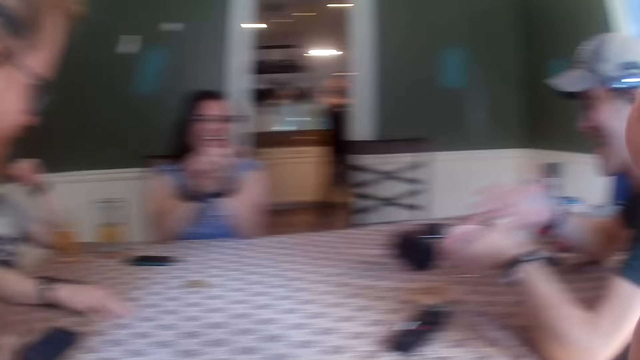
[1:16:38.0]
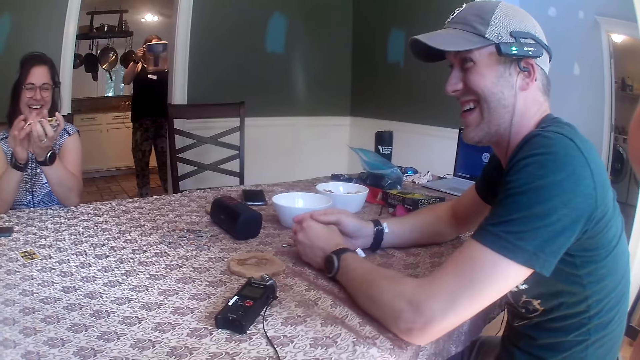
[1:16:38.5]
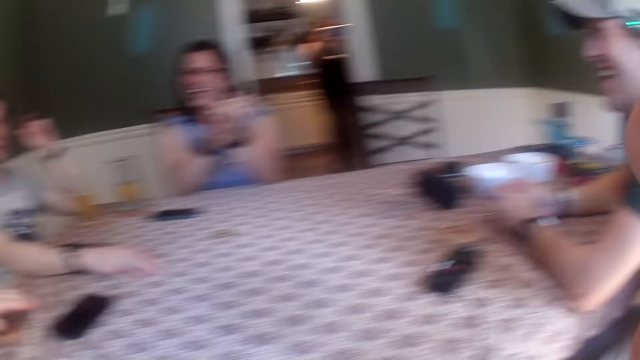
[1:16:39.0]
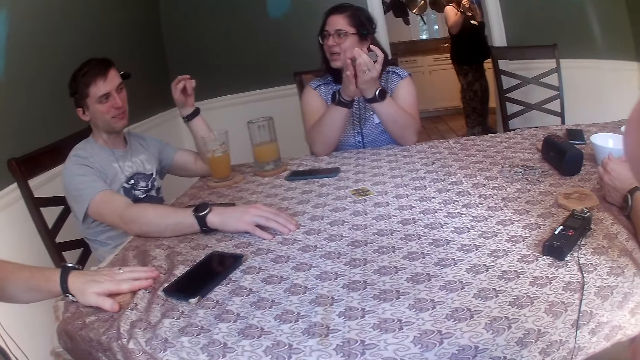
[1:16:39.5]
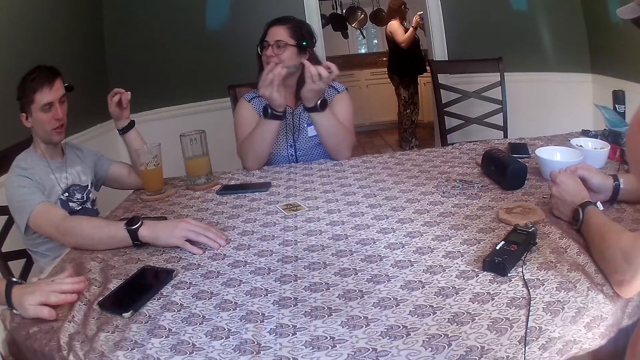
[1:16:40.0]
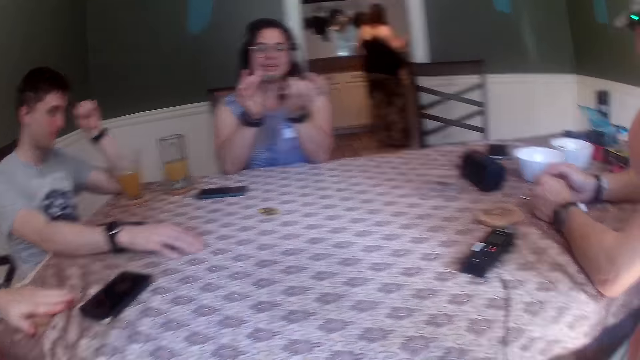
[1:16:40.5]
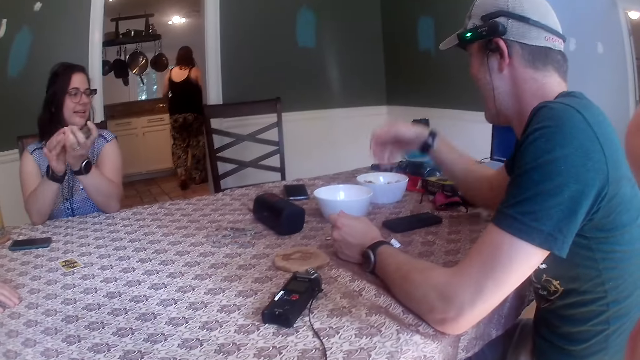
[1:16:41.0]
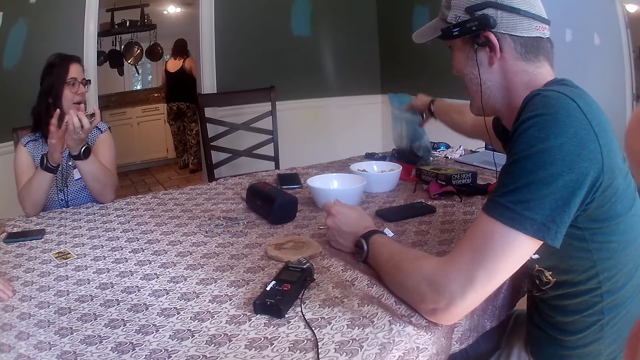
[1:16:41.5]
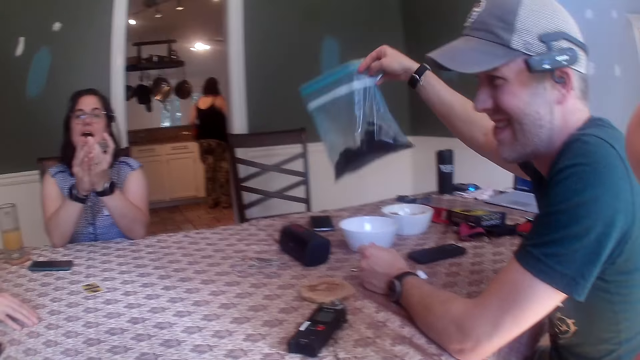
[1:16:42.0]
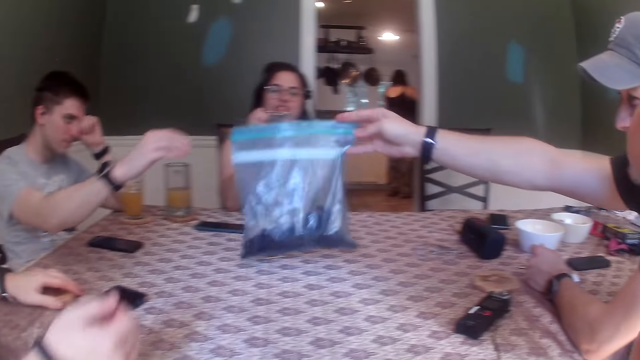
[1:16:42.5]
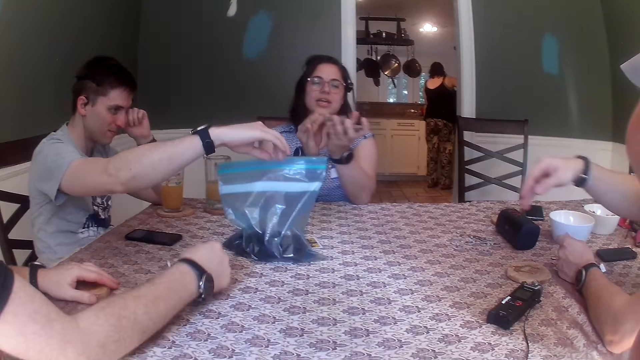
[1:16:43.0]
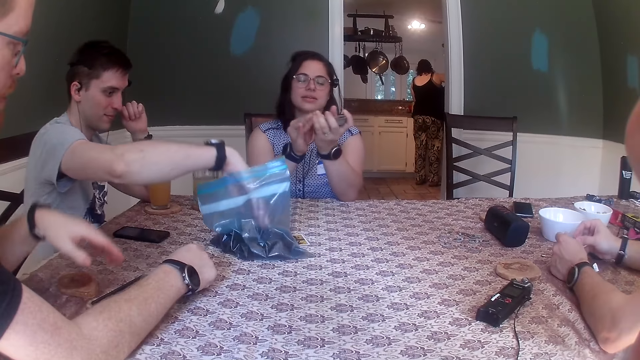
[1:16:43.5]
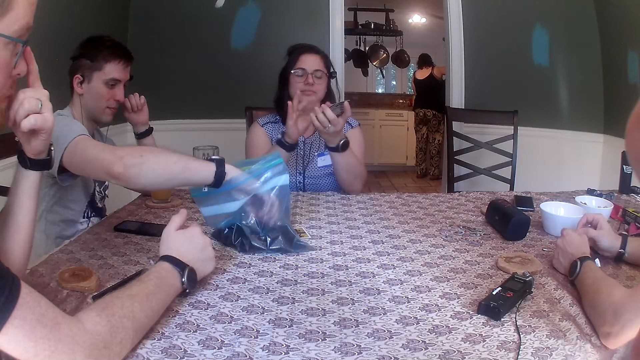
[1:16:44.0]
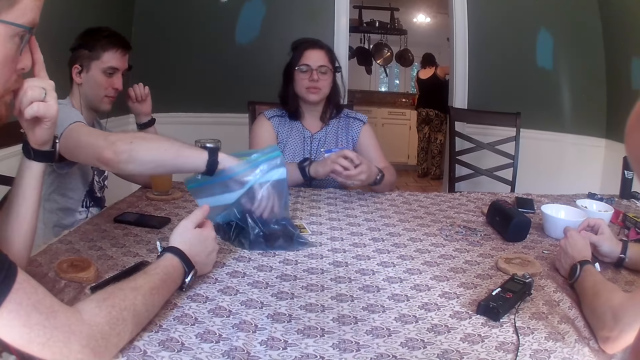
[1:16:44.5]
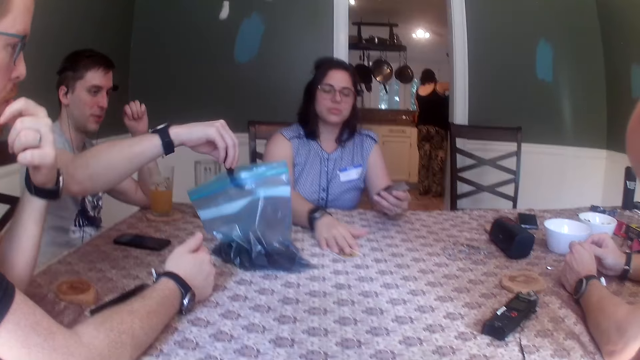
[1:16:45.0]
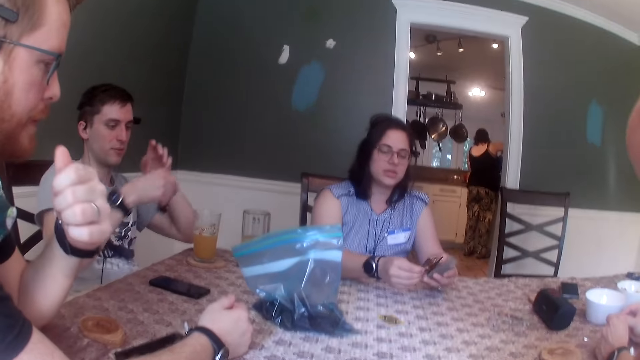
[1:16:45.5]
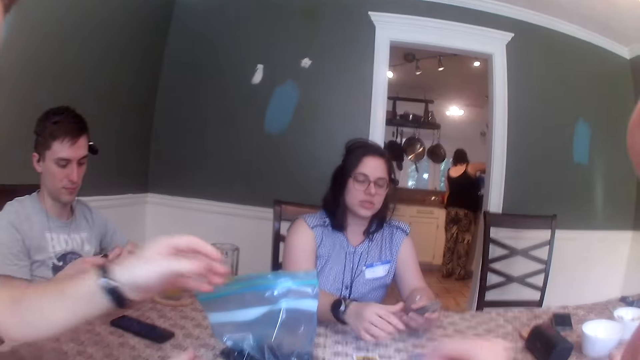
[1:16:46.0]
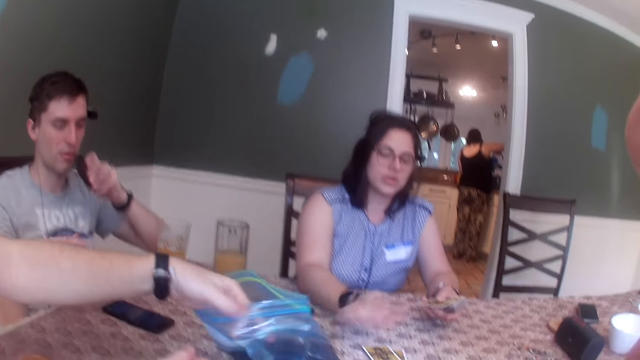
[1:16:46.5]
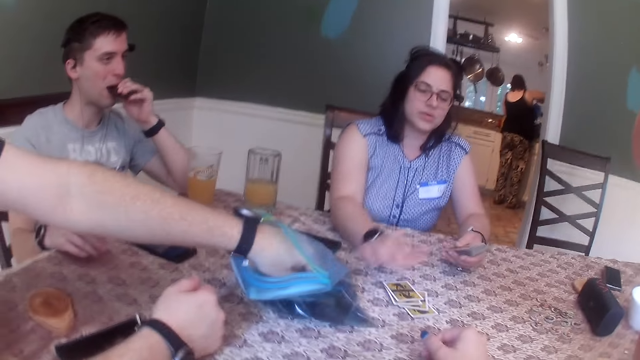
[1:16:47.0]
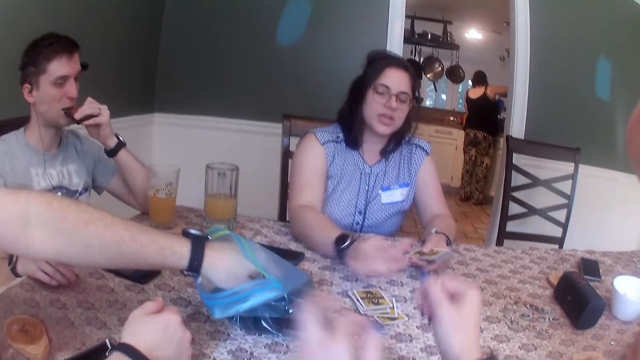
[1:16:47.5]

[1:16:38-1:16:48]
A woman shuffles cards. A man picks cookies and throws the cookies on the table. Another man picks a cookie. Another woman moves some cards from the deck in her hands to the table with her right hand. The other woman drops a card on the table with her right hand. A third man picks a piece of biscuit with his left hand from the bag on the table. The camera wearer transfers the piece of biscuit from her right hand to her left hand. She eats the piece of biscuit in her left hand.

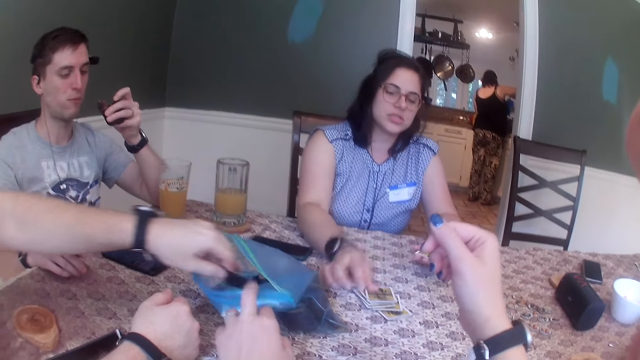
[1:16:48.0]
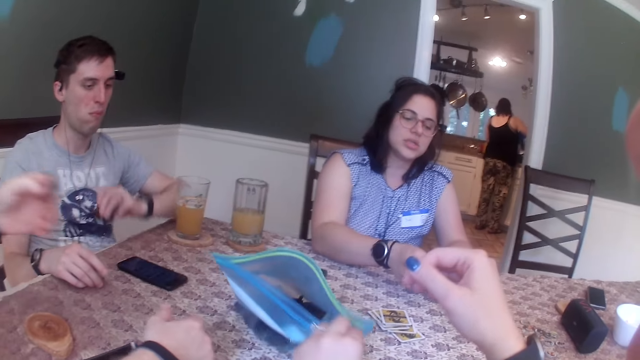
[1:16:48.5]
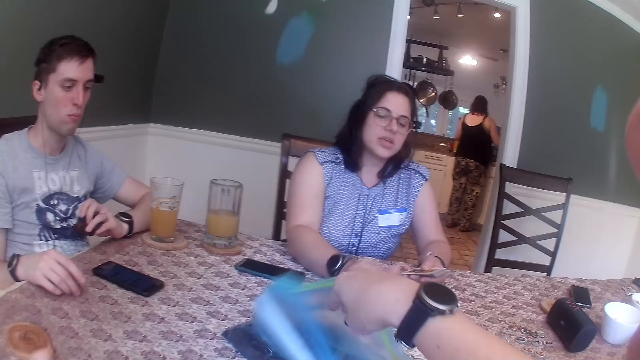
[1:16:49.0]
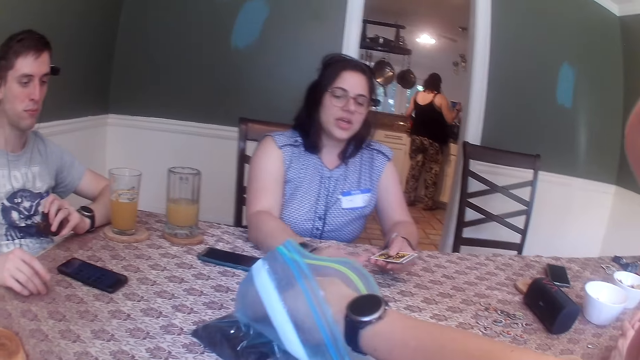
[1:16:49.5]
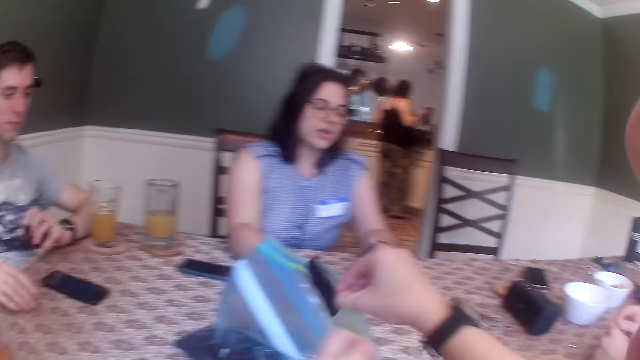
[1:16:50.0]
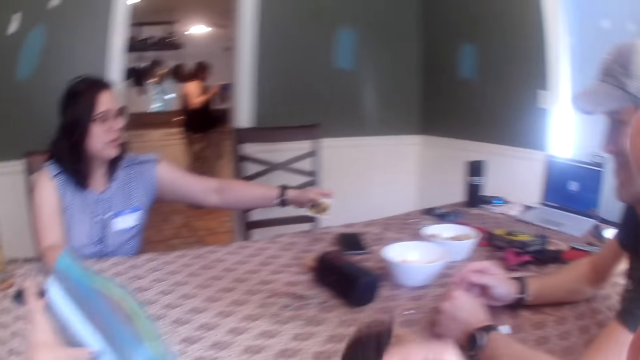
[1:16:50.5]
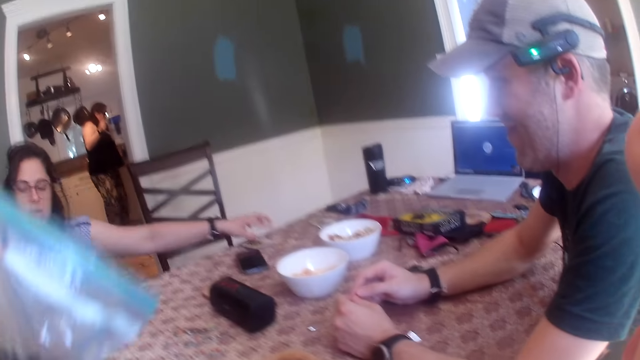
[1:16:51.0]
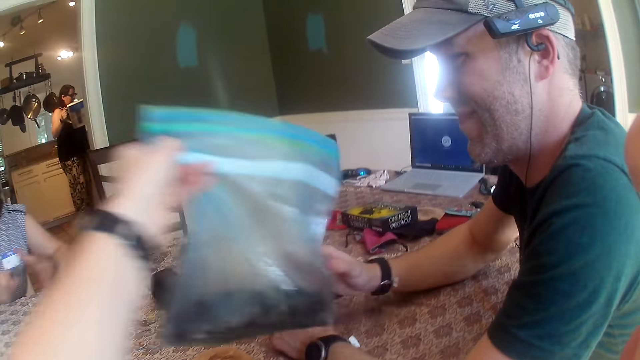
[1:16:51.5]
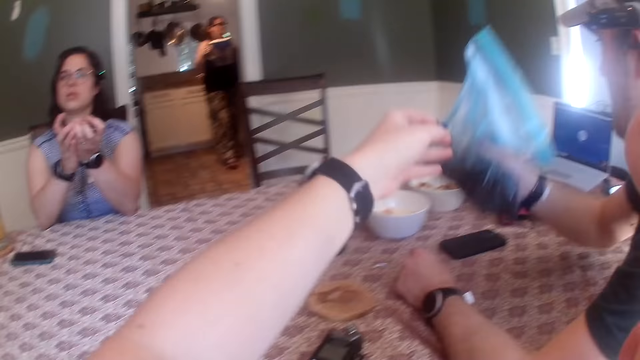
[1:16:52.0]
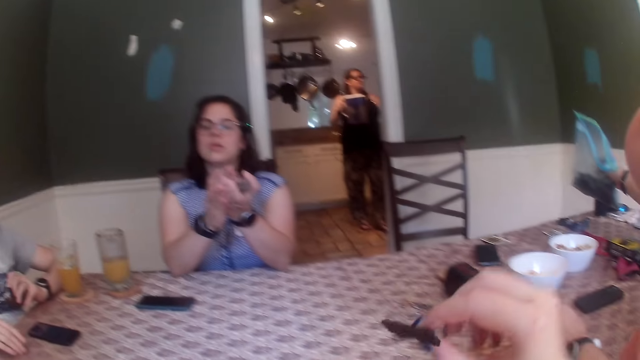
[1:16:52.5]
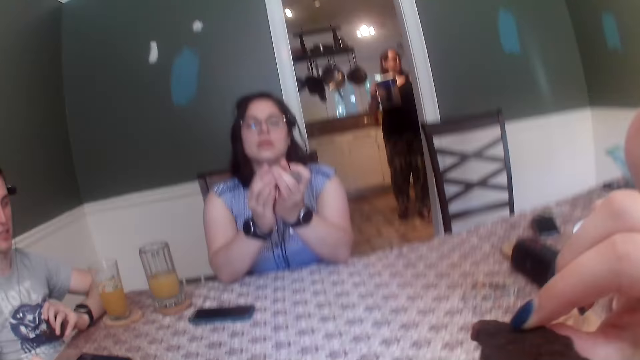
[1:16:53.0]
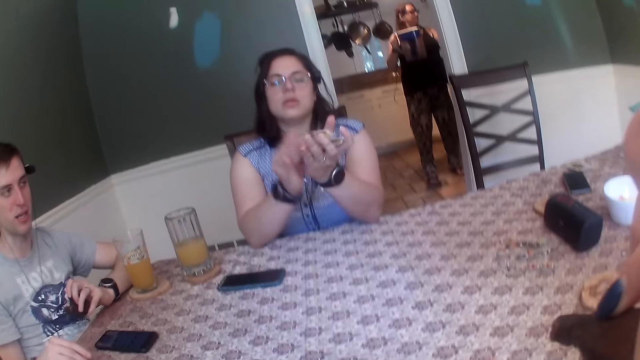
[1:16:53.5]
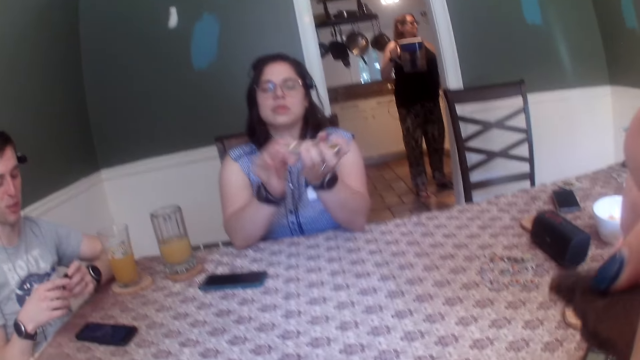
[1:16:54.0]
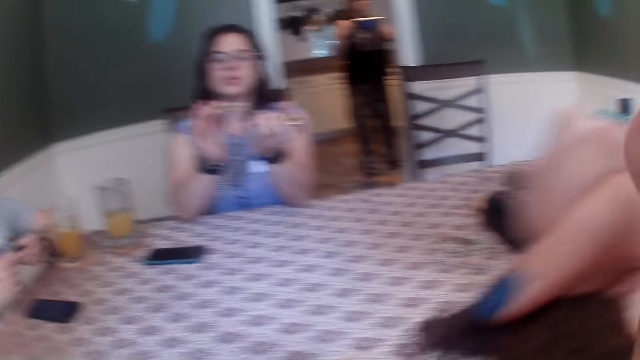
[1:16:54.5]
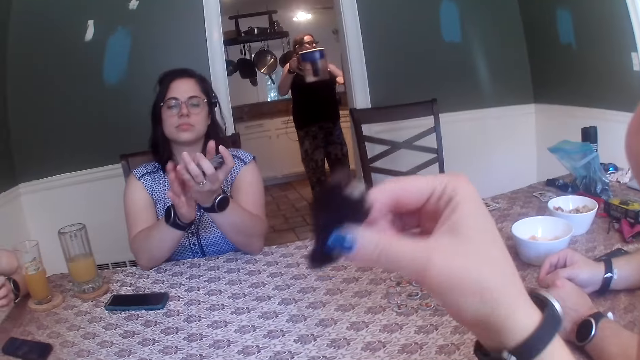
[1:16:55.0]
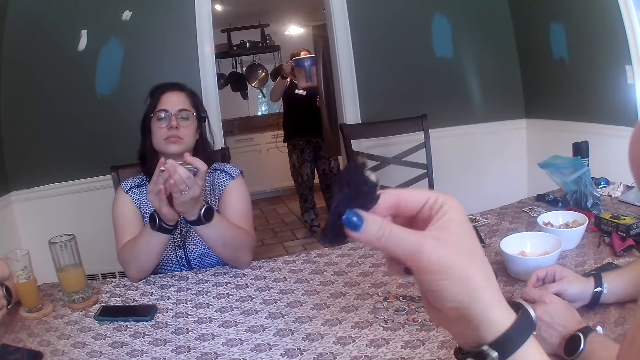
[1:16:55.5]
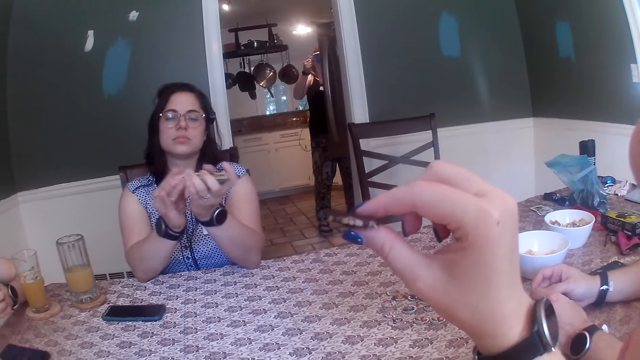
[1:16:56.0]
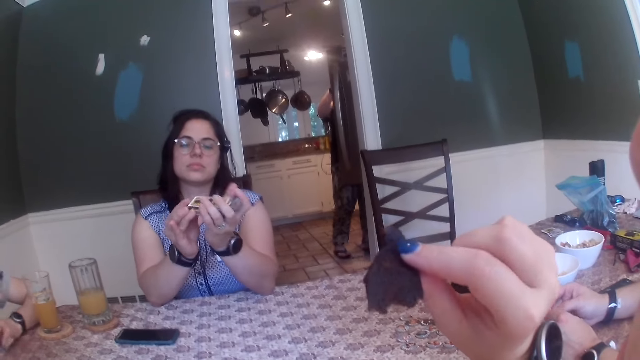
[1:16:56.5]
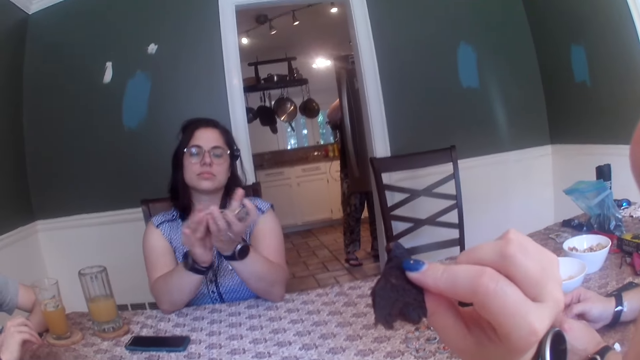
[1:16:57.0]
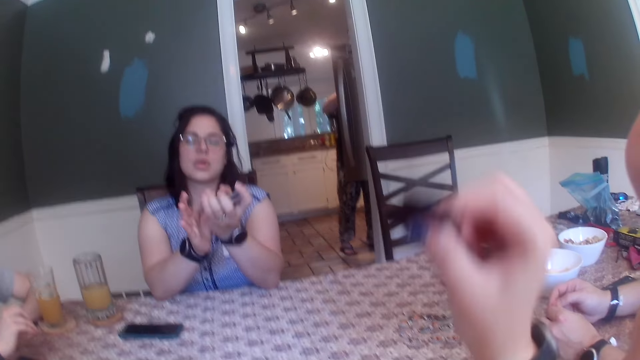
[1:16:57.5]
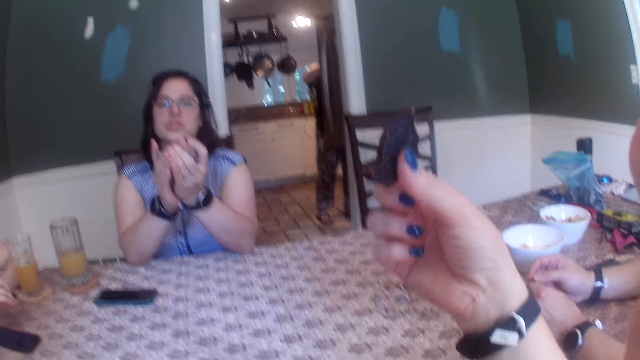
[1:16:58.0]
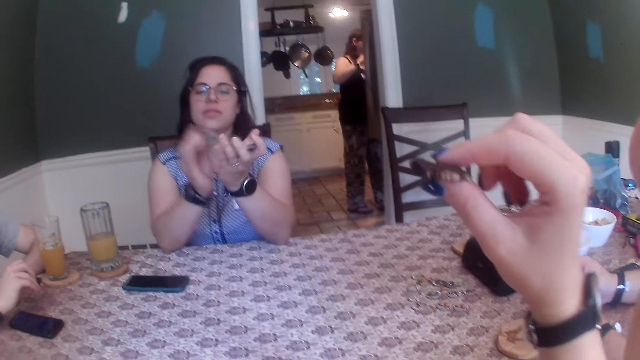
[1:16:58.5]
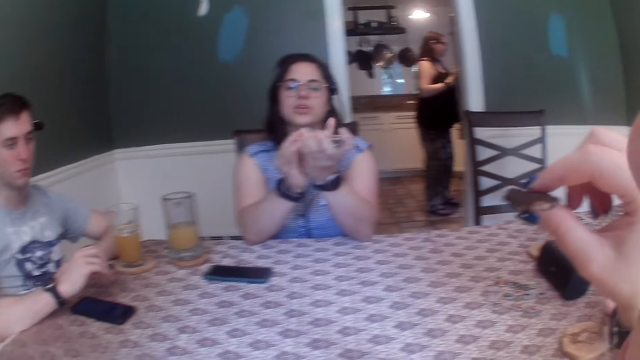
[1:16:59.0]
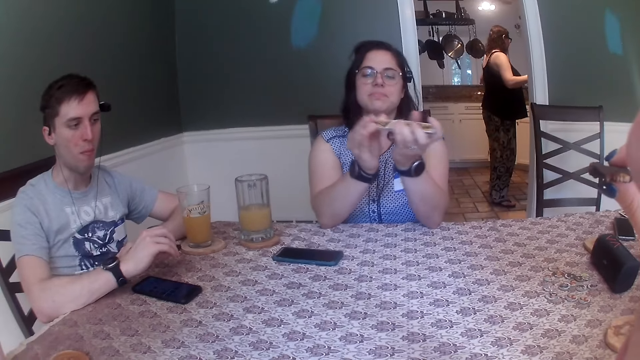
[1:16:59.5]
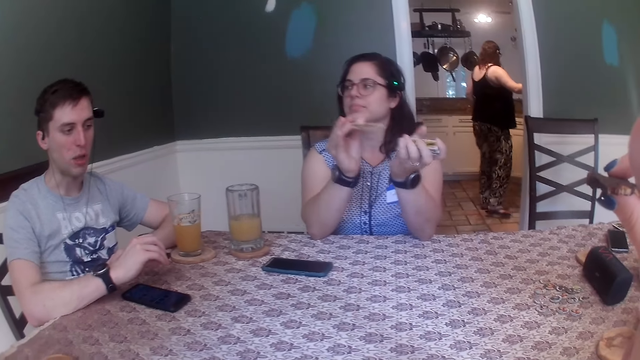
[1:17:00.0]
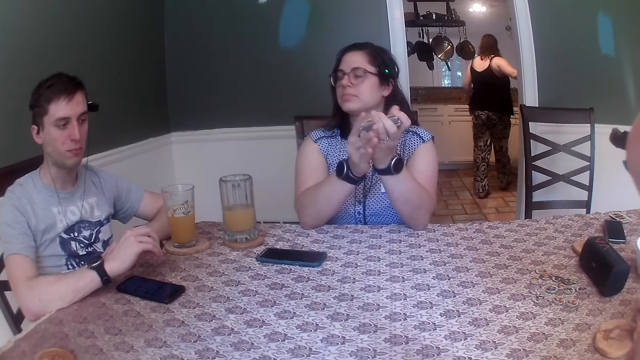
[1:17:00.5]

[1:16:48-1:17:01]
The camera wearer holds the bag of biscuit with her middle finger. A woman pours water from a jug in her right hand into a glass in her right hand. The camera wearer picks a piece of biscuit with her right hand from the bag on the table. Another woman places some cards in her left hand on the table and picks the cards from the table with her right hand. The camera wearer gives the bag of biscuit in her right hand to a man. The man picks the bag of biscuit or plastic zip lock. The other woman shuffles the cards in her hands. The man drops the bag of biscuit in his right hand on the table. The first woman opens a fridge with her right hand. The camera wearer examines the piece of biscuit in her right hand. She converses with another man. The first woman closes the fridge with her right hand.
